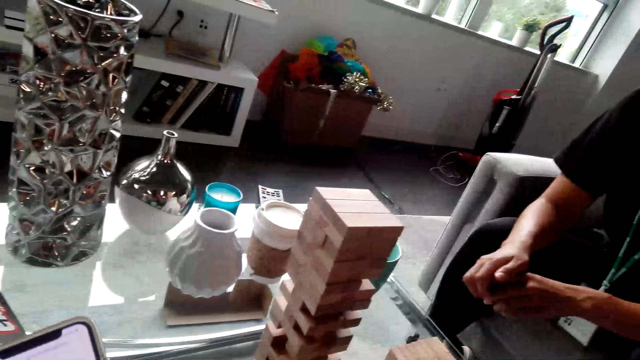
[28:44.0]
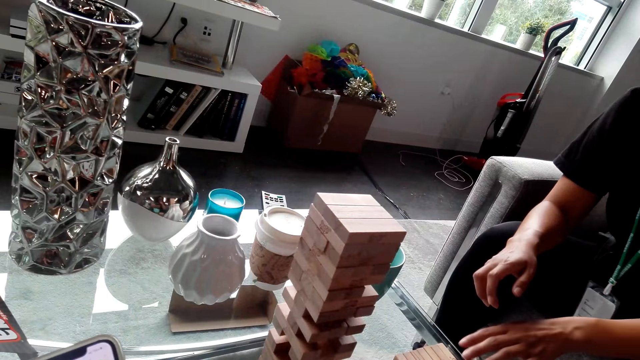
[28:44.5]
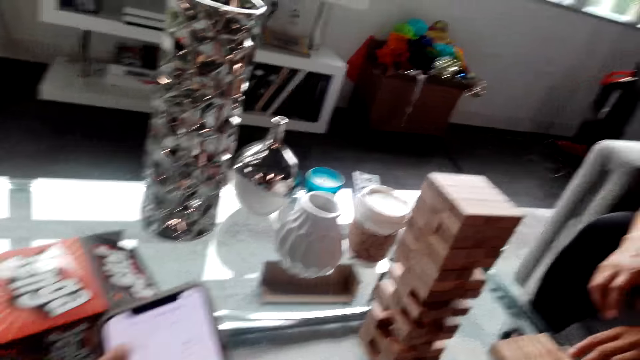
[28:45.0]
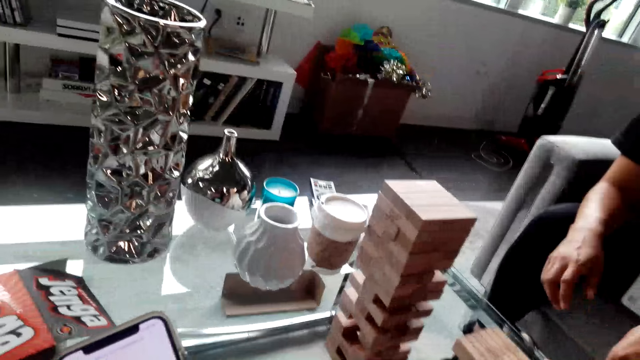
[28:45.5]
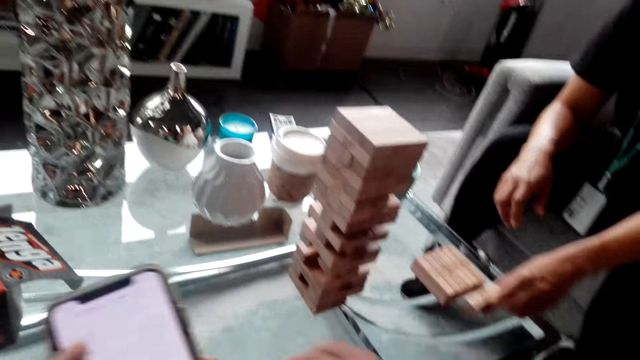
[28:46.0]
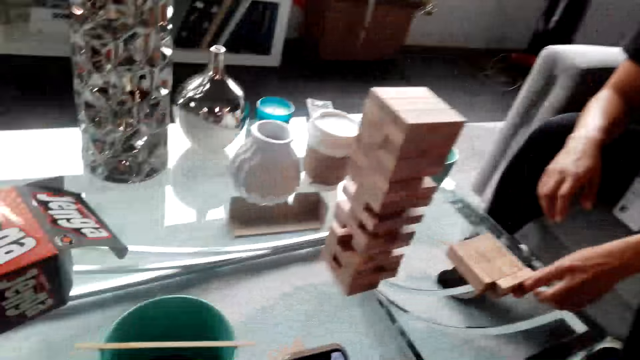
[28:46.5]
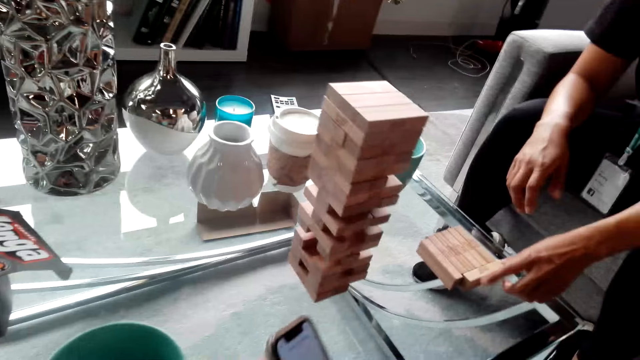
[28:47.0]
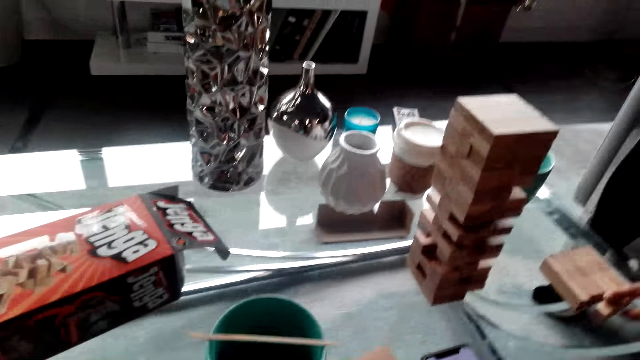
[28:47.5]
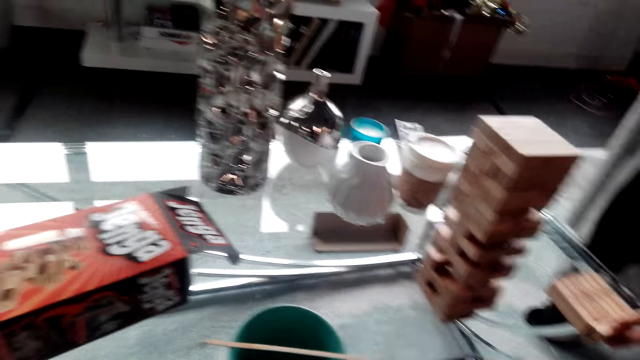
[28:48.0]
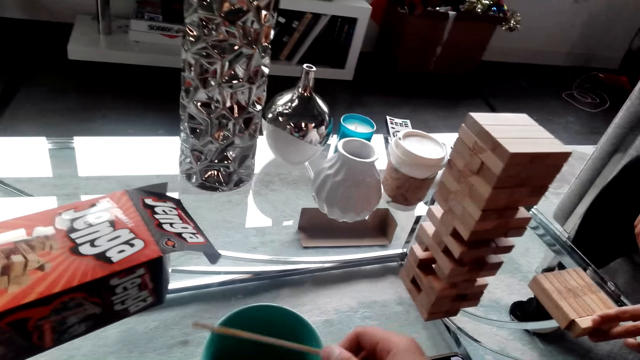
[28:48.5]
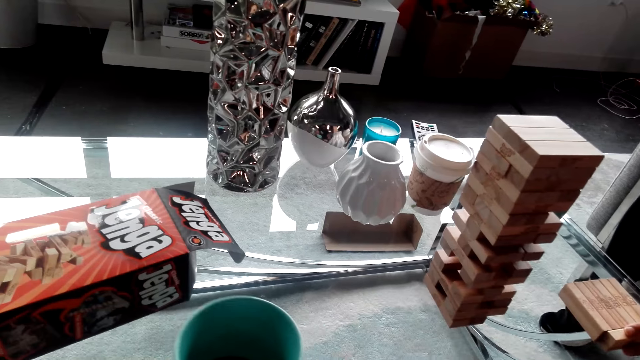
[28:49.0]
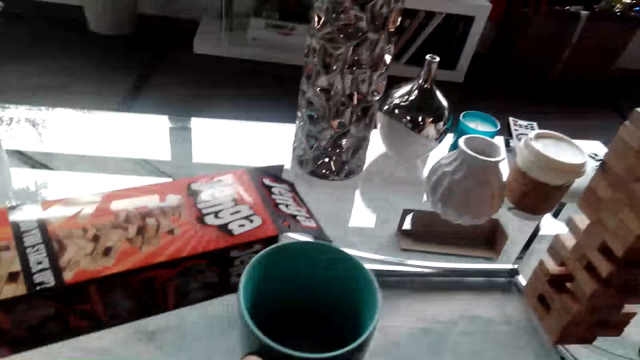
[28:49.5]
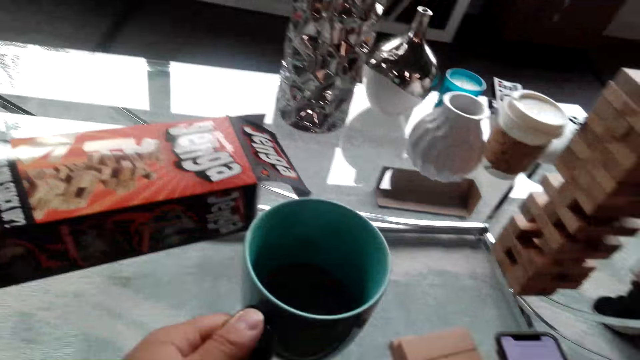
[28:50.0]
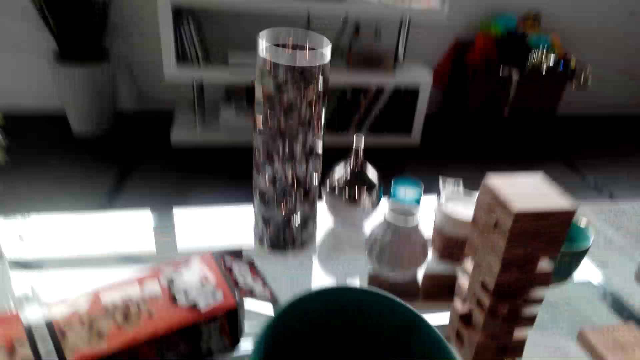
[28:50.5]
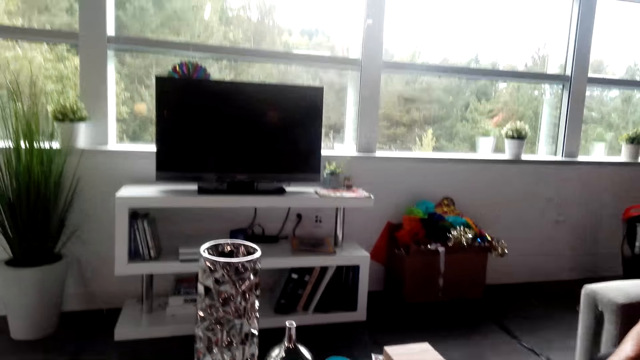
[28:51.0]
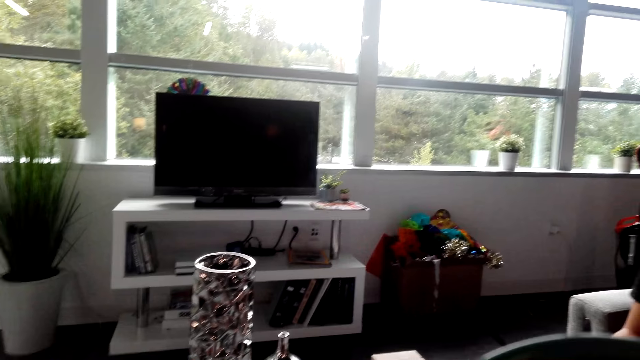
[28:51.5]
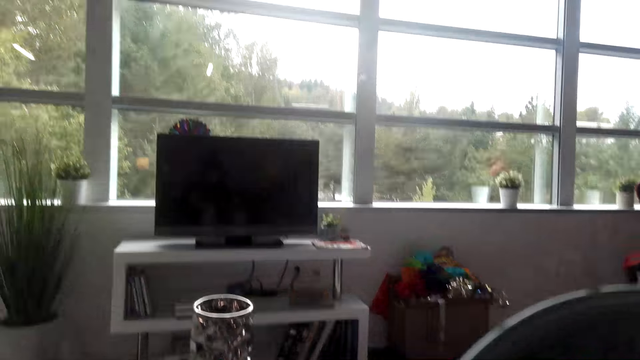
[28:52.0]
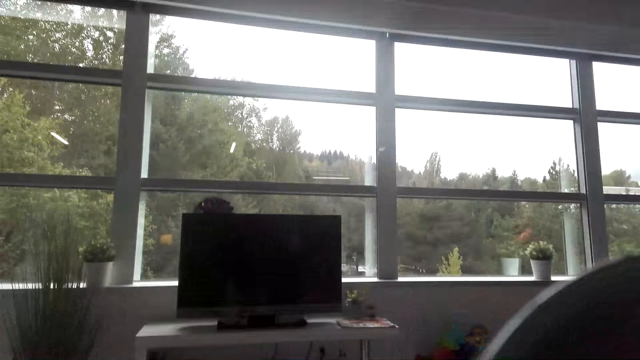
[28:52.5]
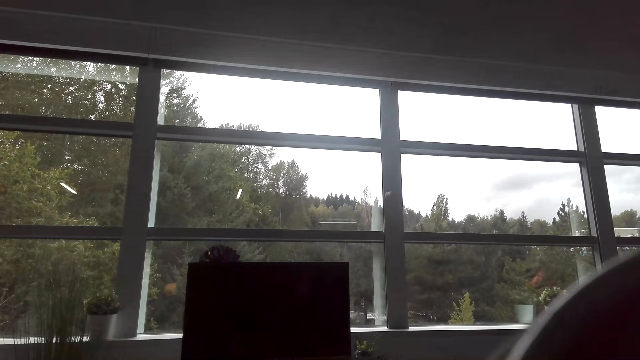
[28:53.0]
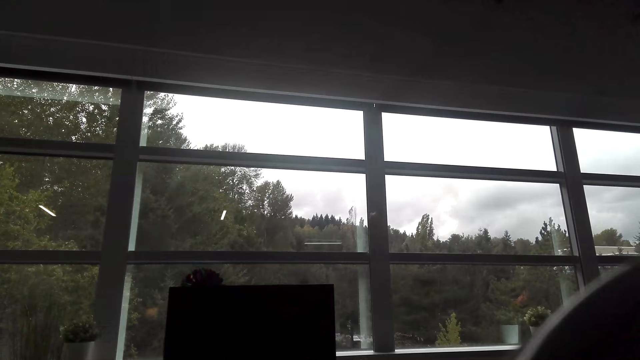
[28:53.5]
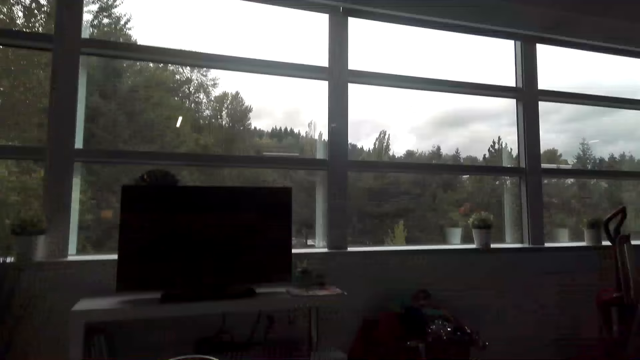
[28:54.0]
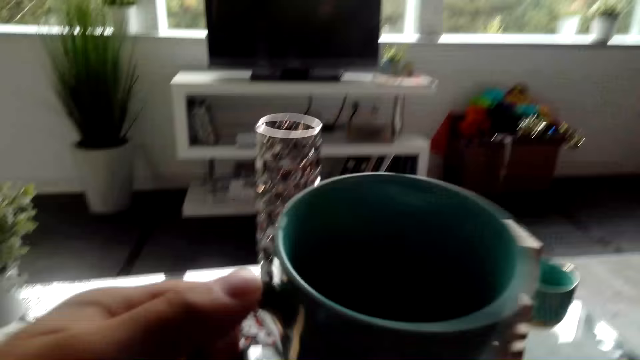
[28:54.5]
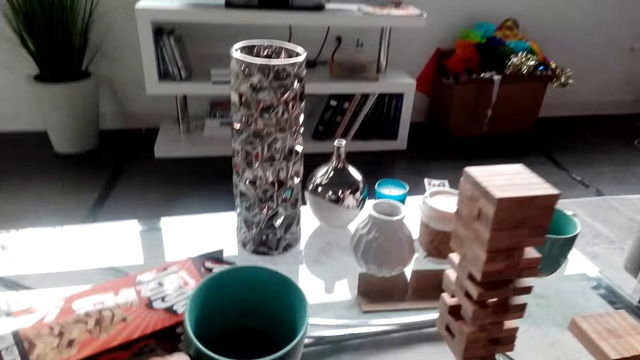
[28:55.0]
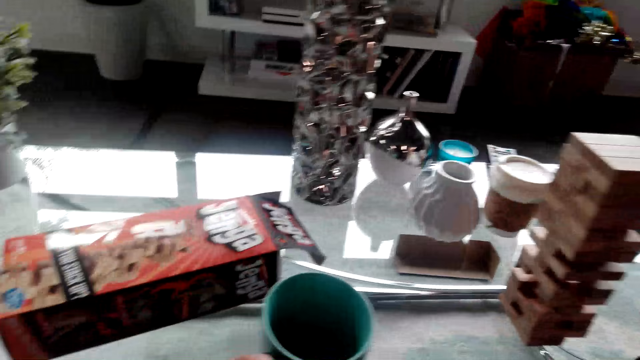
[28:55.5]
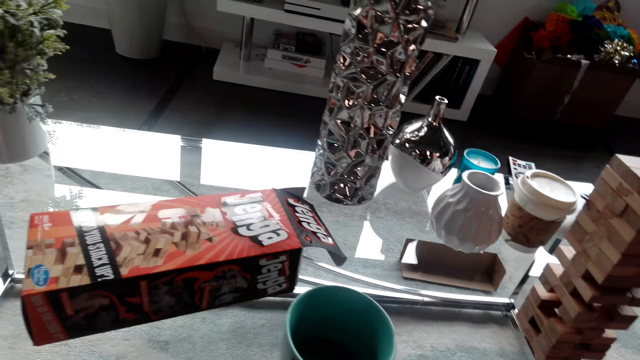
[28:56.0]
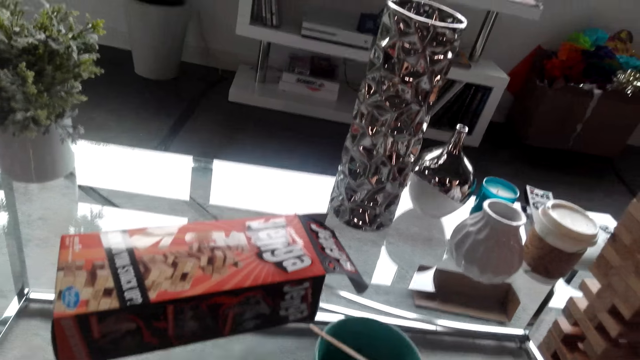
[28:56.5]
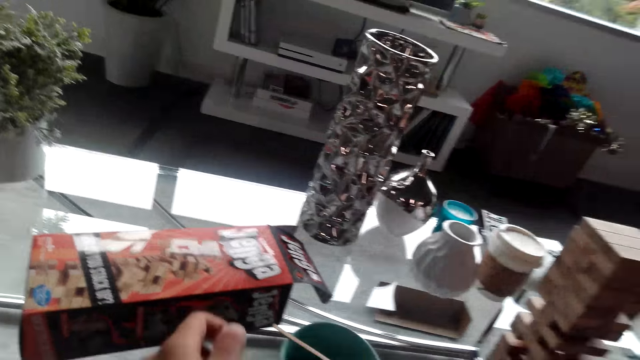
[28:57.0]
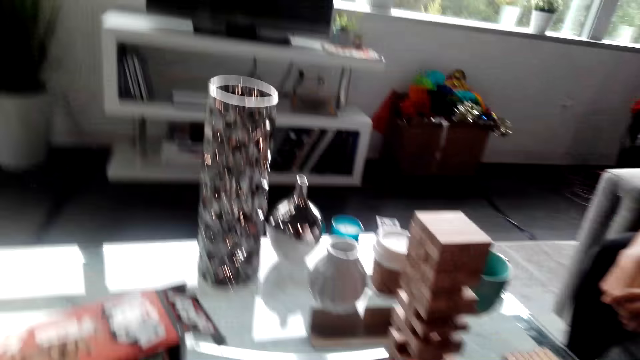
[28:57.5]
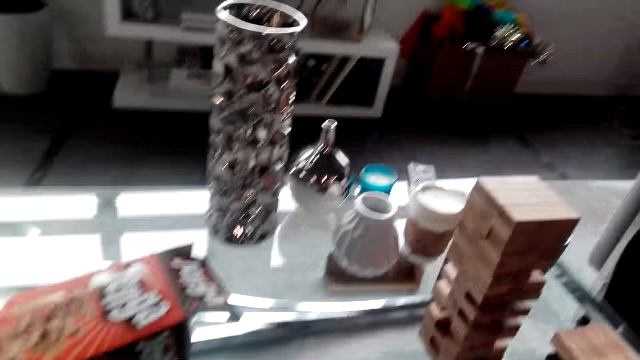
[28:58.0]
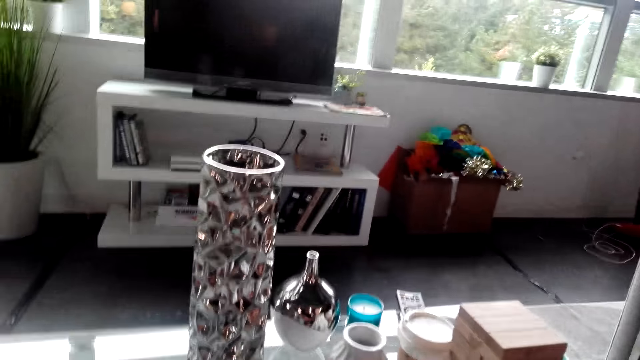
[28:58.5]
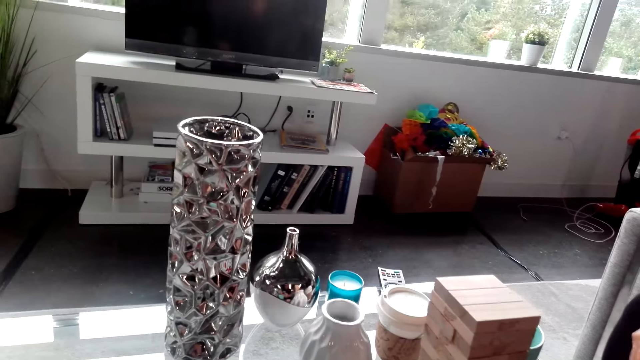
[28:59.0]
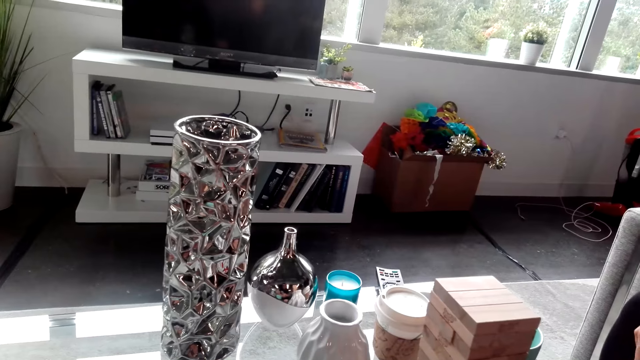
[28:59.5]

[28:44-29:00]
The woman touches the wood with the left hand, points at something, and touches the wood with the left hand again. The camera wearer holds the phone with the right hand. They pick up a straw with the right hand. They drink tea with the left hand on a cup. They take something in the cup. They place the cup on the table. They move a bit. They do something.

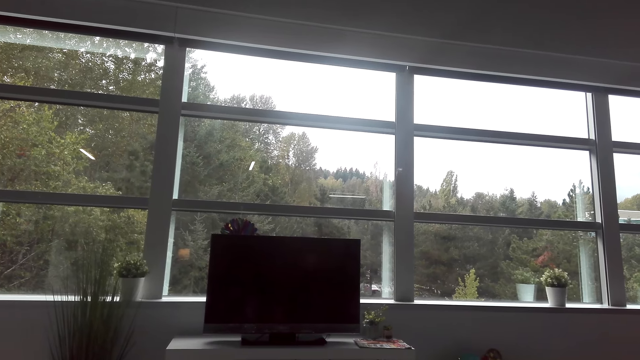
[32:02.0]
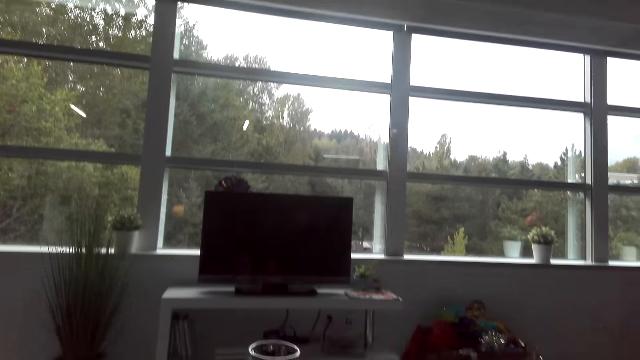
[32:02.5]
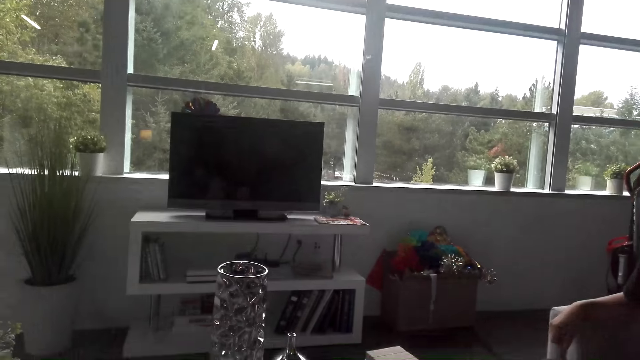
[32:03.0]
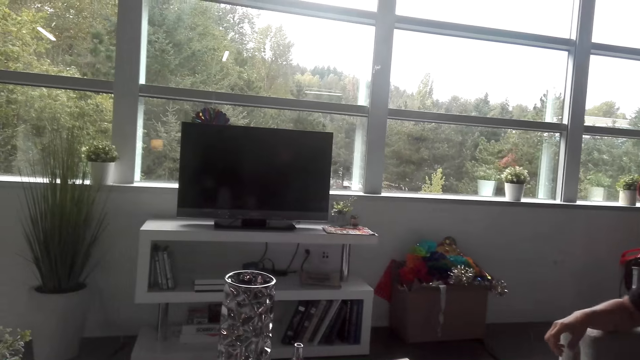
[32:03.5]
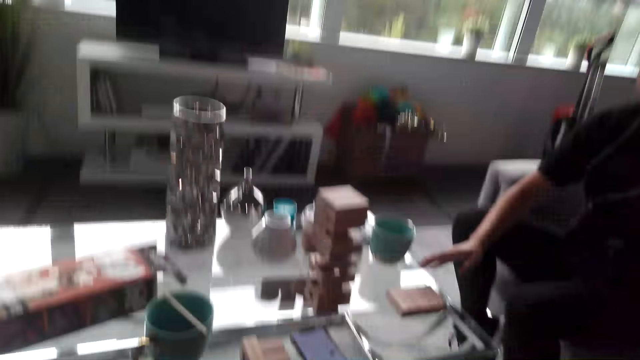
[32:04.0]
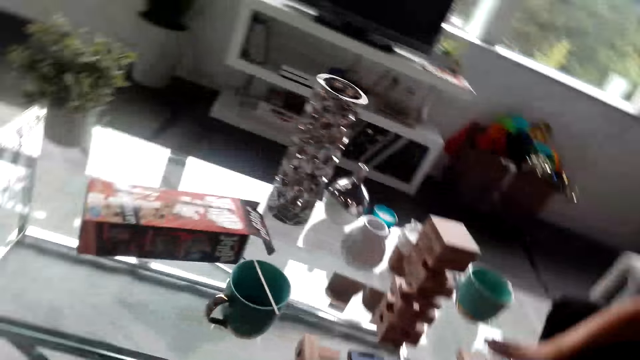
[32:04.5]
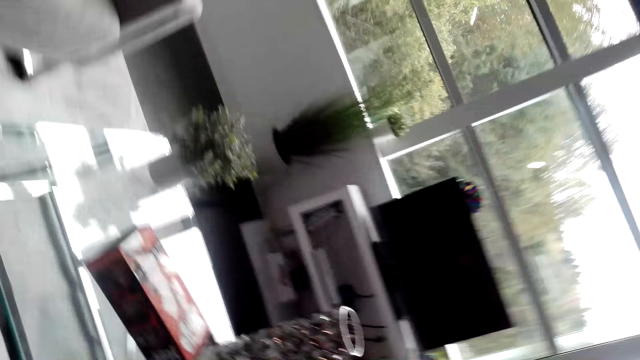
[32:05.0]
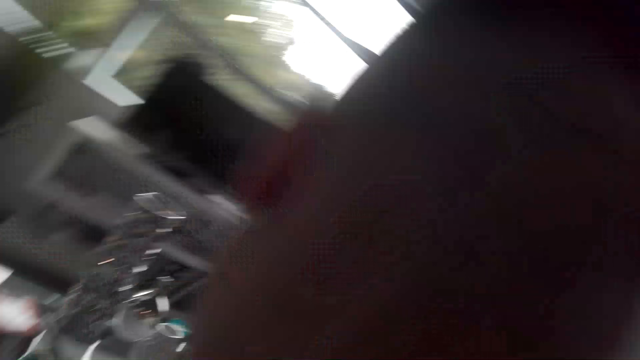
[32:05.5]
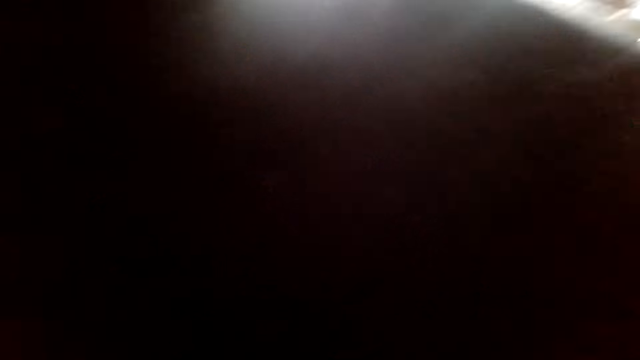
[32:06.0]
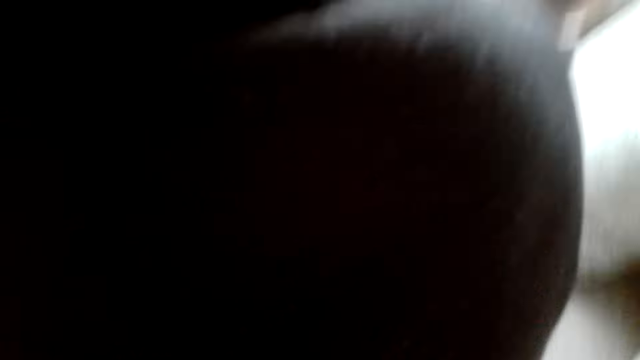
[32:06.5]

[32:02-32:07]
The camera wearer talks. They look around. They stand up.
